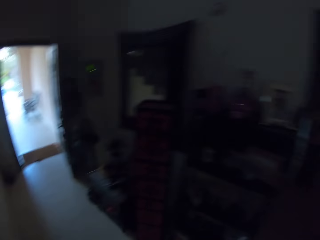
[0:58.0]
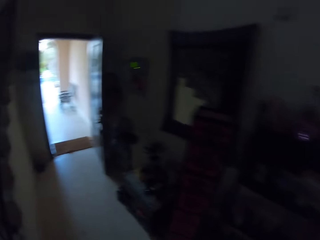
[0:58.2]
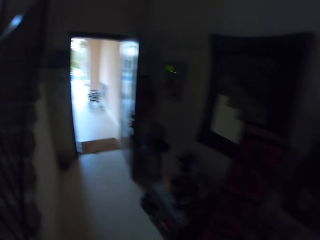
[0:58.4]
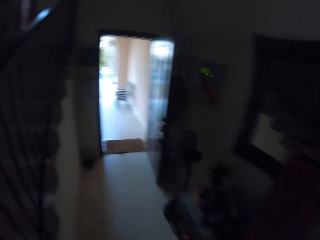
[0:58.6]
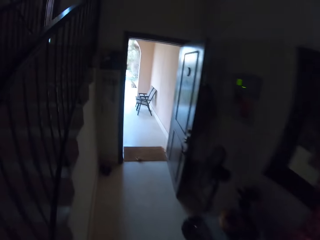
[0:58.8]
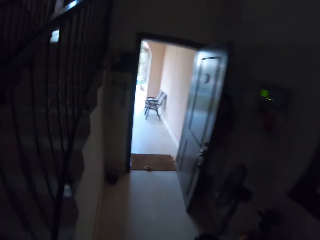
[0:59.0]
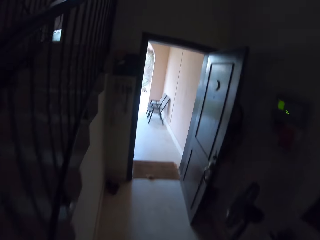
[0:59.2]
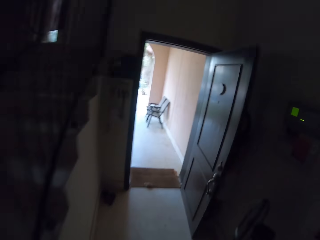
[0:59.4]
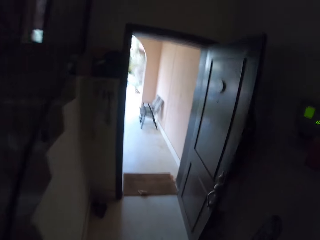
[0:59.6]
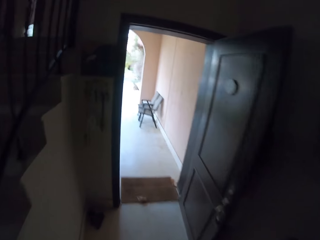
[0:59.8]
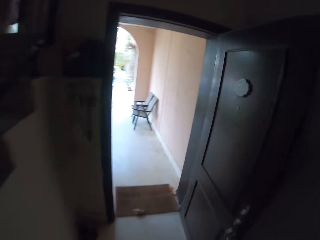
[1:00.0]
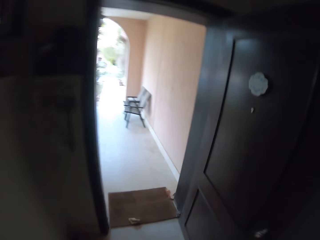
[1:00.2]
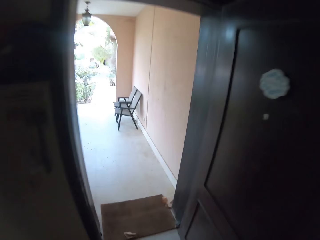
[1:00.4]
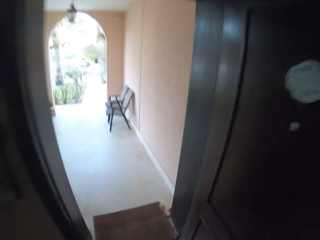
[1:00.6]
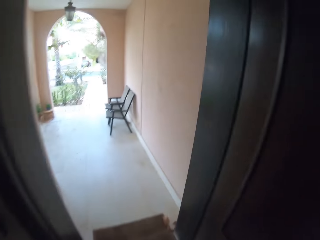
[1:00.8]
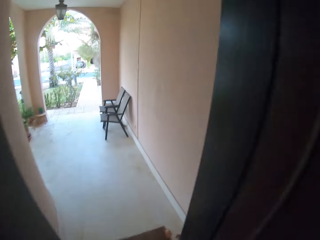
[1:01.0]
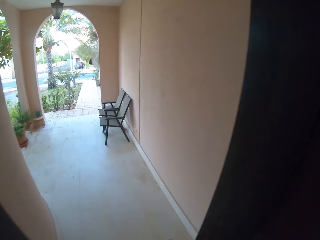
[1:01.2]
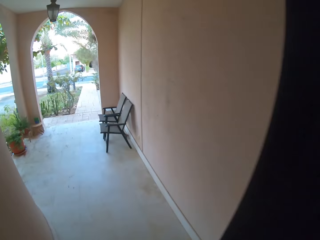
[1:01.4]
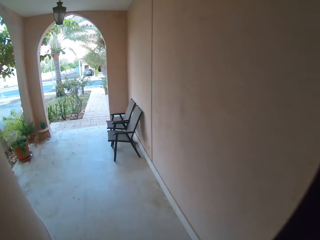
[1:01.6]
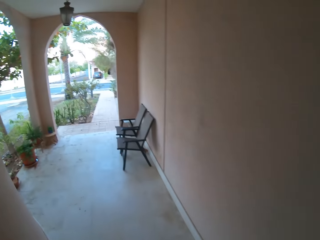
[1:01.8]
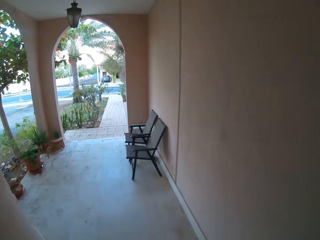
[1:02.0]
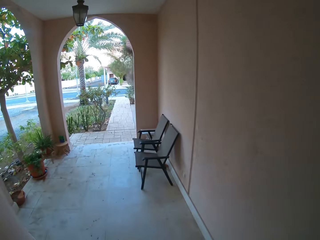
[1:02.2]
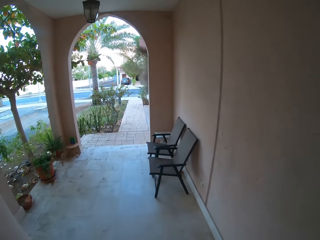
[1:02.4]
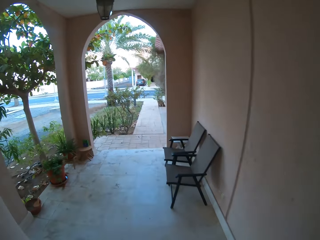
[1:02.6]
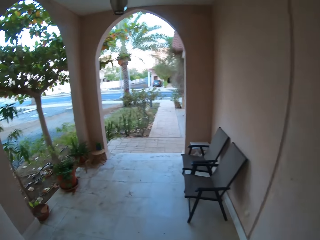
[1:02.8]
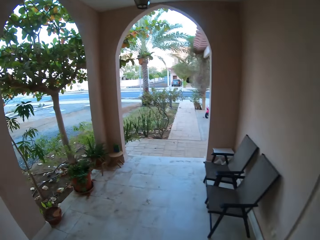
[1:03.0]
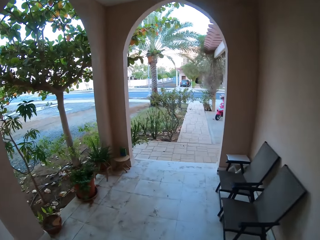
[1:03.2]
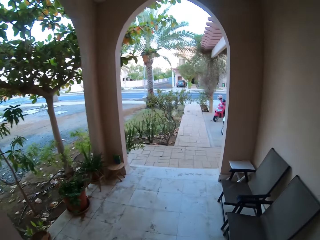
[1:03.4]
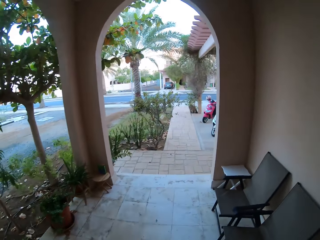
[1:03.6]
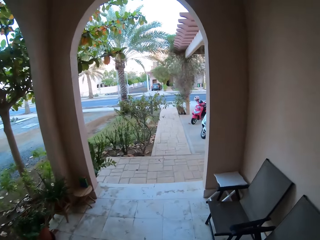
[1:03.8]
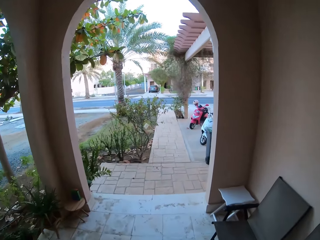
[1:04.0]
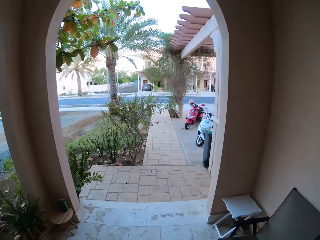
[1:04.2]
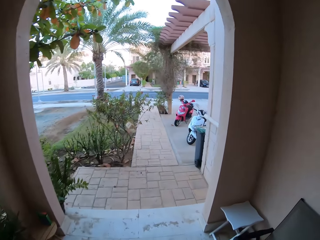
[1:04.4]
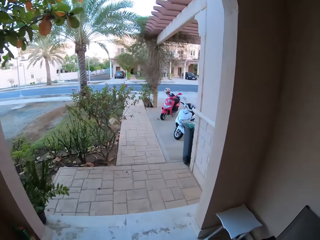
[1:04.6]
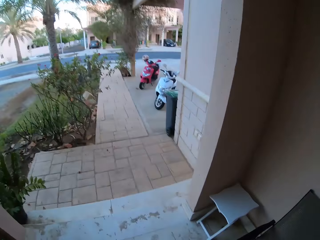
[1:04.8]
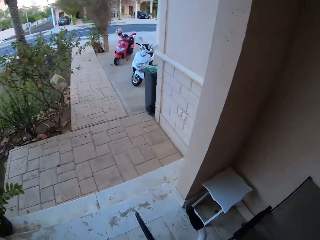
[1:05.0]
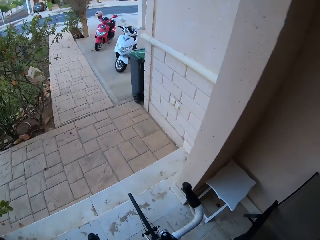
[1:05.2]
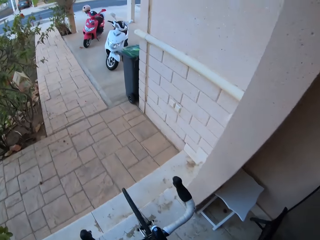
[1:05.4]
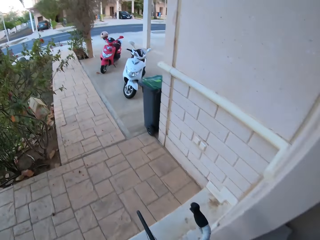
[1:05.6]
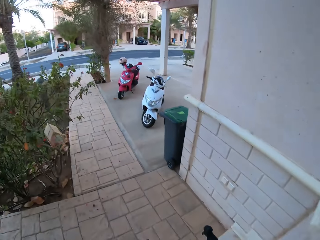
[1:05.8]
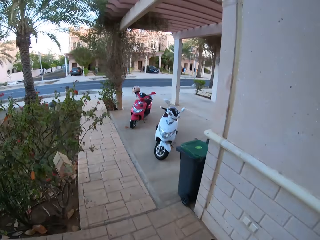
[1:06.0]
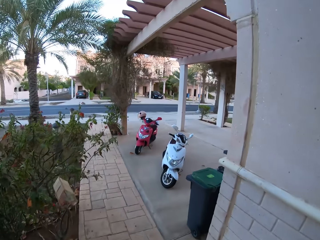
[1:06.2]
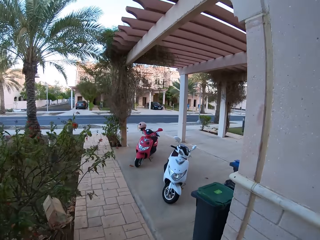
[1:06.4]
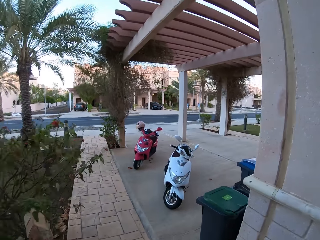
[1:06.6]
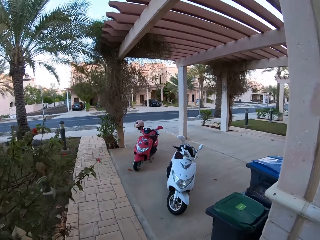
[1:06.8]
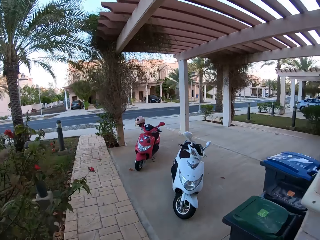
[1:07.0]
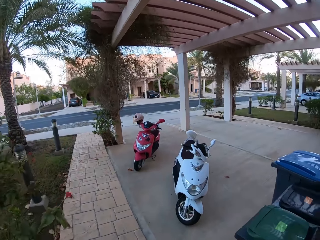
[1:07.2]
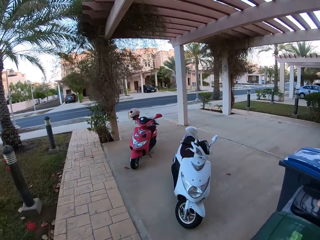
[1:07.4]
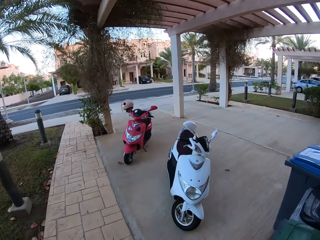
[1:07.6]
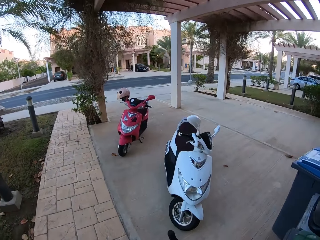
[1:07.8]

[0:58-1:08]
The camera wearer goes outside.

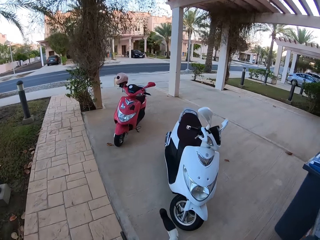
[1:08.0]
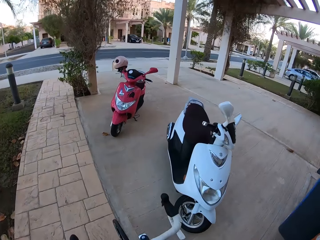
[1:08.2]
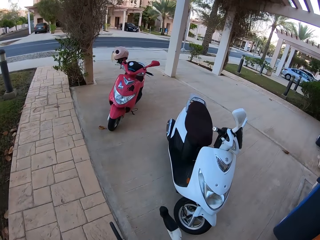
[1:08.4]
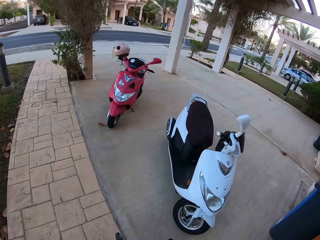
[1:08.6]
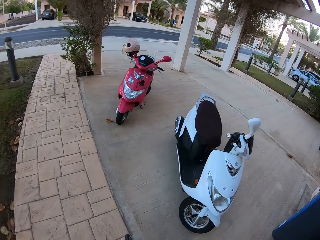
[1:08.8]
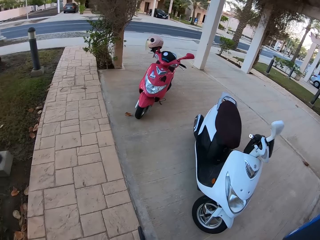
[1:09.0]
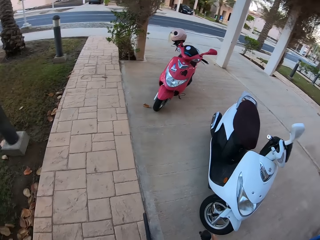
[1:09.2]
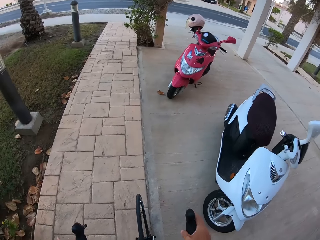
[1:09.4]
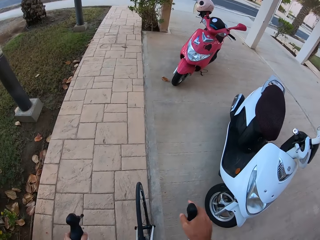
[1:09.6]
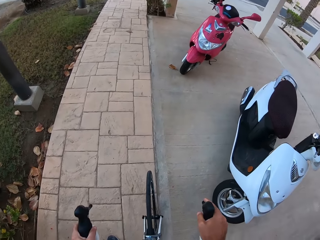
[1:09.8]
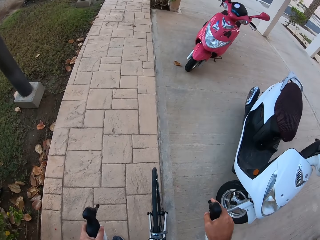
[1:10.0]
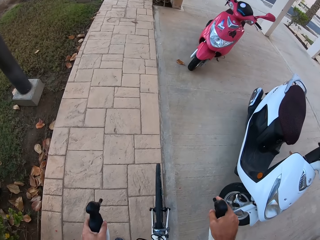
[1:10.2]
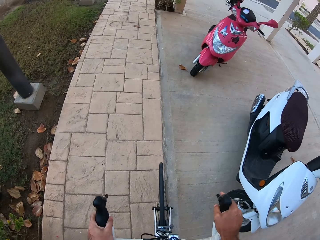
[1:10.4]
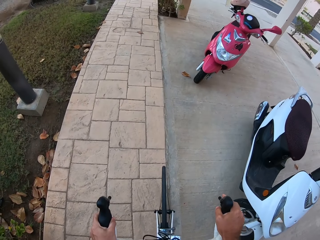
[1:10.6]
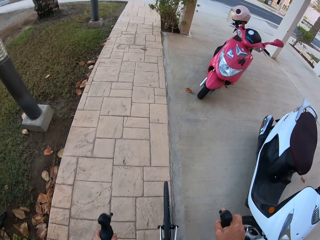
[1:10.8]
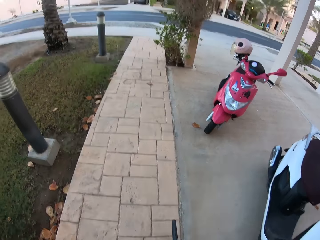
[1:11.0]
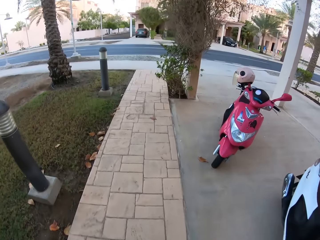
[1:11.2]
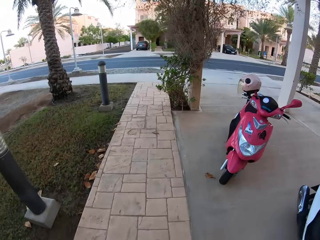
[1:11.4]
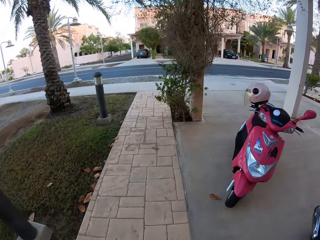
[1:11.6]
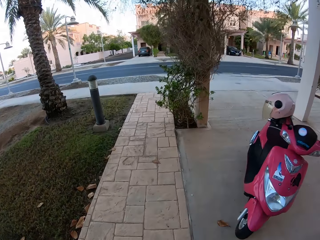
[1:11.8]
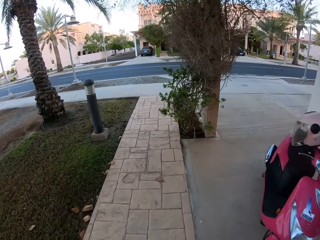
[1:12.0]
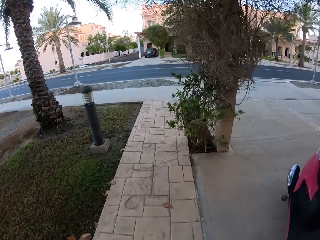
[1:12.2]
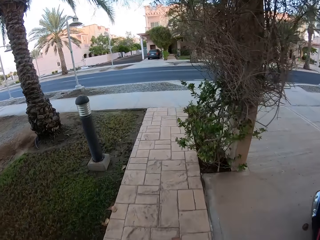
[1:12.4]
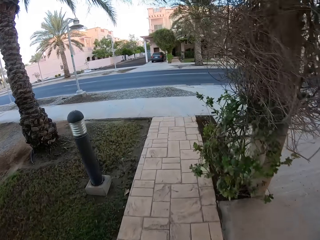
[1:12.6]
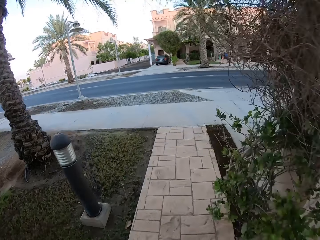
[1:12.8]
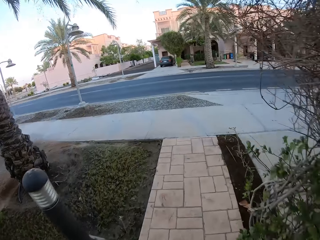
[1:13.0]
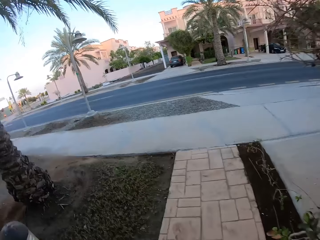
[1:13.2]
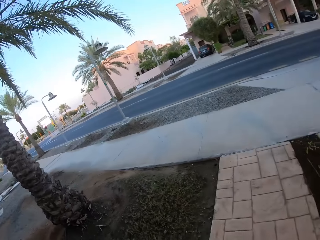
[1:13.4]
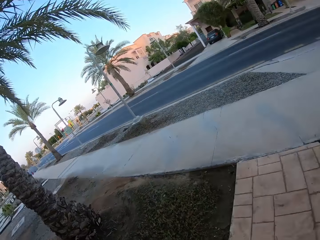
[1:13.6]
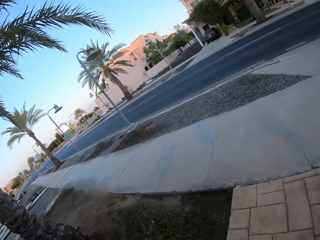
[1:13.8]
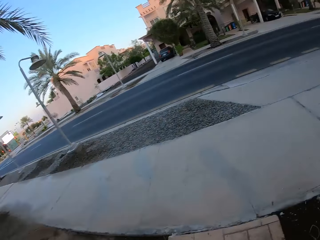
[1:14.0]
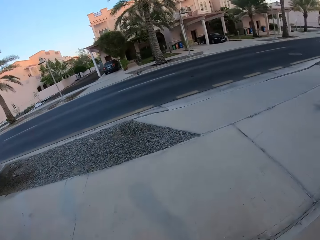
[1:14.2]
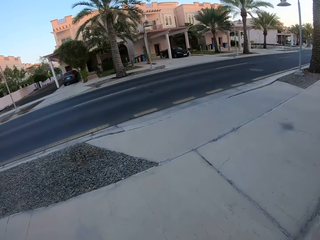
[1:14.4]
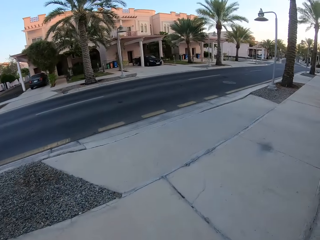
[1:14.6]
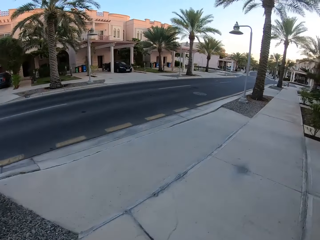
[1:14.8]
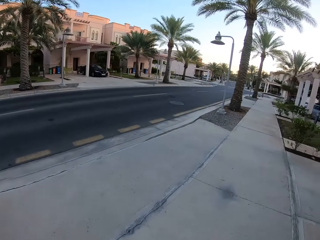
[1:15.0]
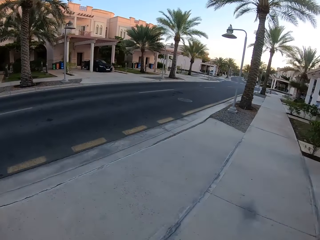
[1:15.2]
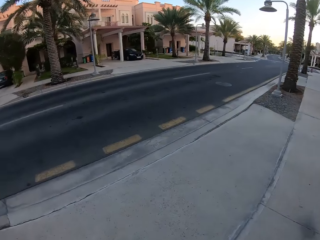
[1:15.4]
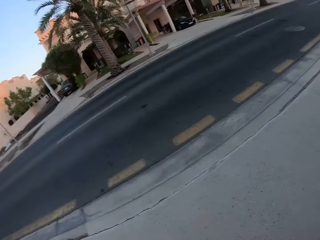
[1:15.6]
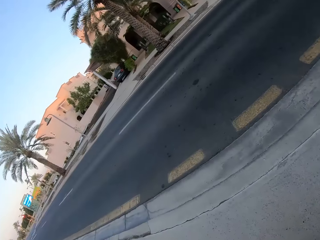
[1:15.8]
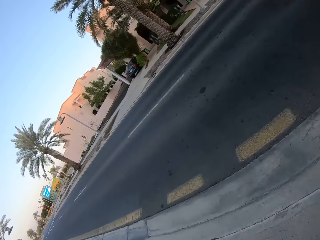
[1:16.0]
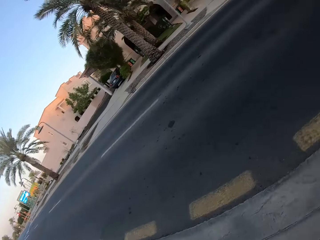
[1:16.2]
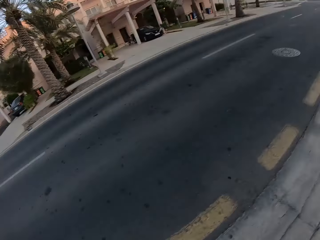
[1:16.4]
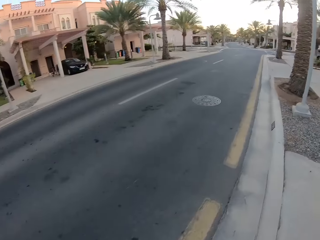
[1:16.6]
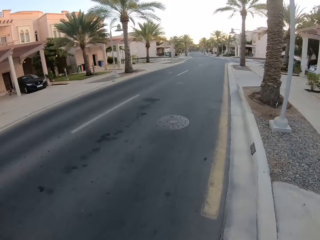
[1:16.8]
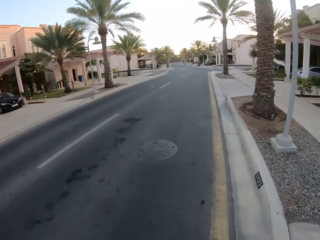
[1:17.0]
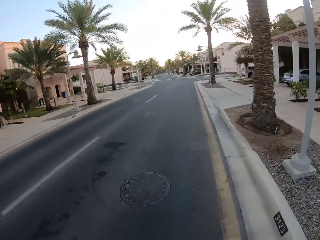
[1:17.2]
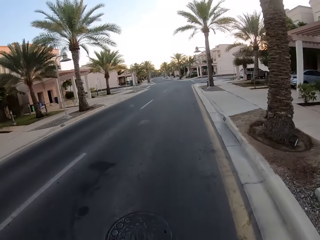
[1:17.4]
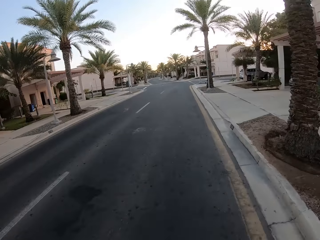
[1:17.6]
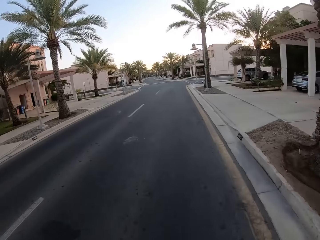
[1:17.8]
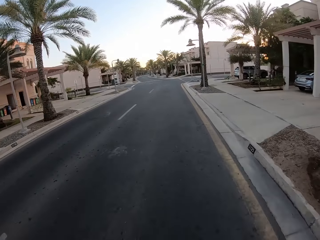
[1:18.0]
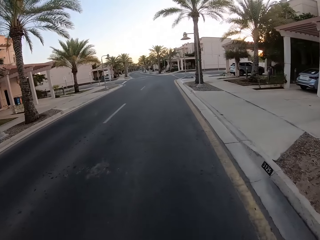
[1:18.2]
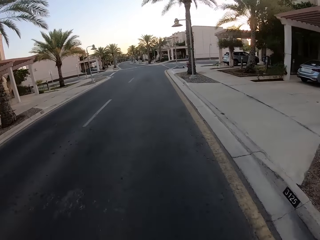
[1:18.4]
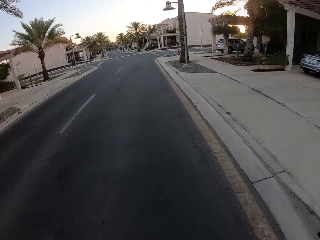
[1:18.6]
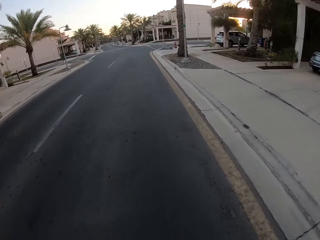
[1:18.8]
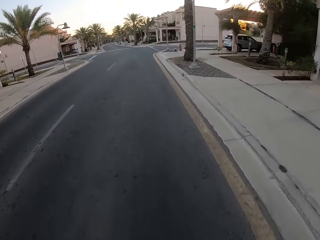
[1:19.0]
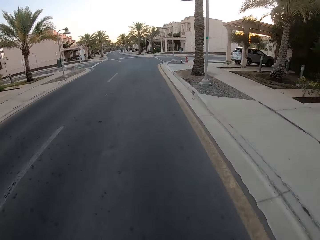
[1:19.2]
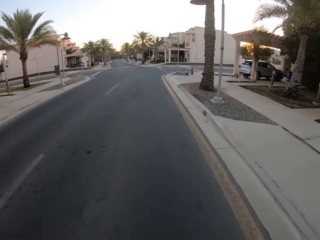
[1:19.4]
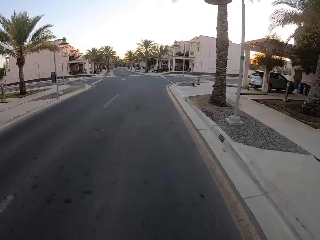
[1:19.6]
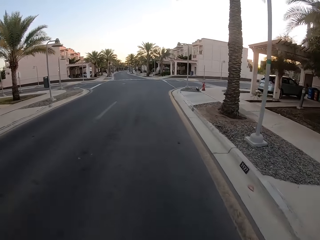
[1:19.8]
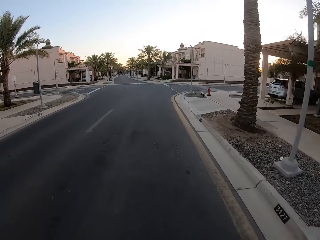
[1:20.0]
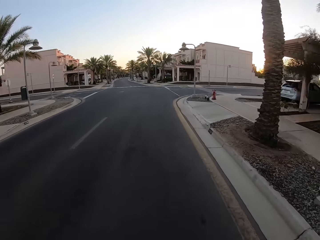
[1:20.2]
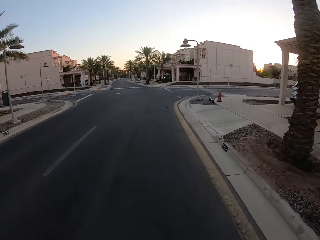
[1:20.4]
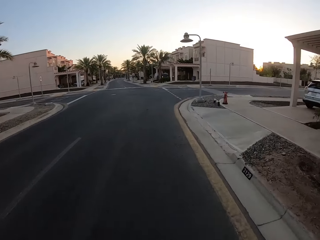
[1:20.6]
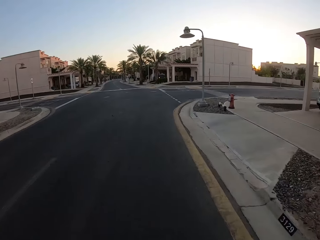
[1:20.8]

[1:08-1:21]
The camera wearer climbs on the bicycle. They ride the bicycle towards the road. They look around the road. They ride the bicycle on the road.
